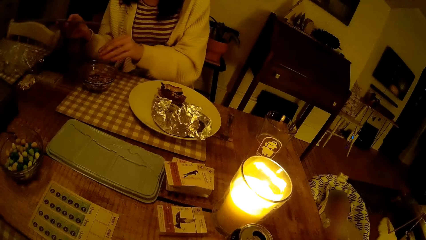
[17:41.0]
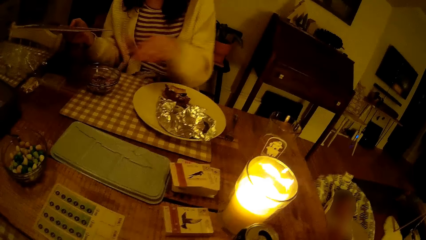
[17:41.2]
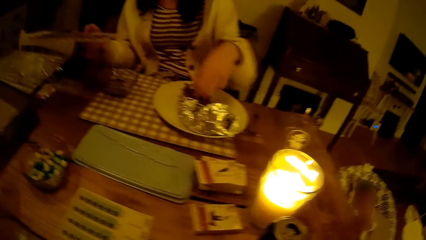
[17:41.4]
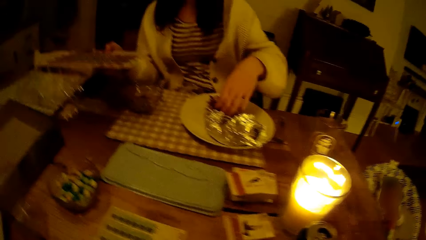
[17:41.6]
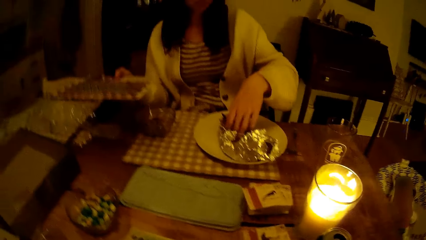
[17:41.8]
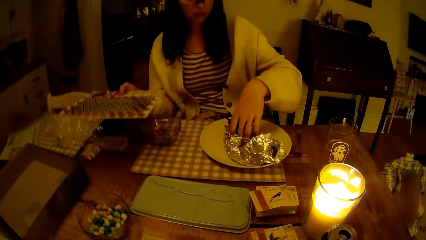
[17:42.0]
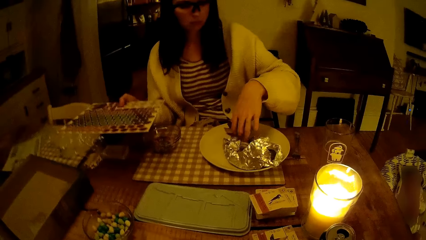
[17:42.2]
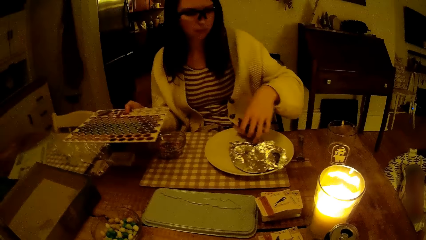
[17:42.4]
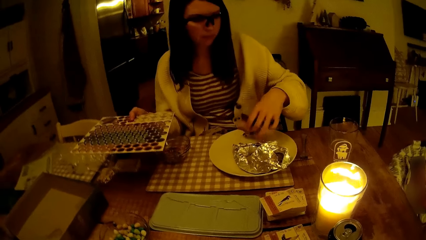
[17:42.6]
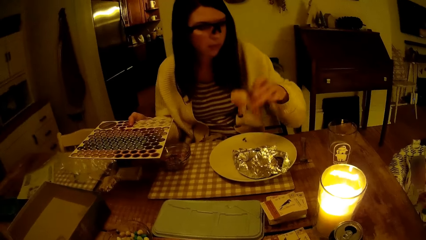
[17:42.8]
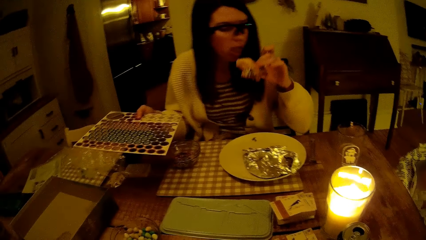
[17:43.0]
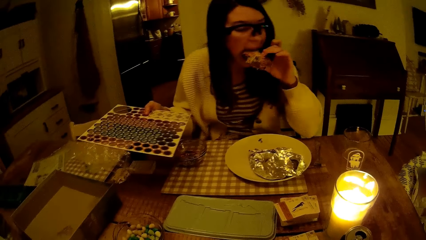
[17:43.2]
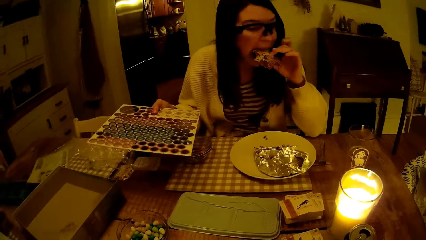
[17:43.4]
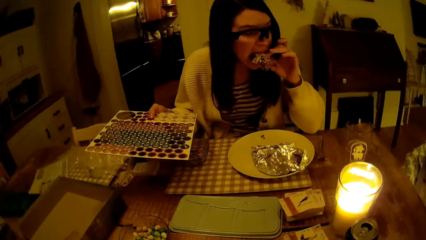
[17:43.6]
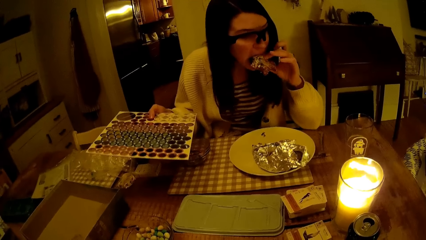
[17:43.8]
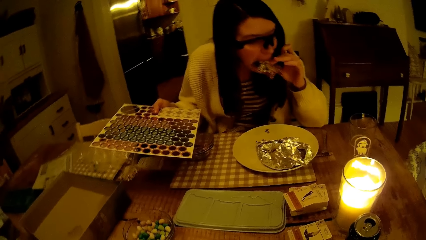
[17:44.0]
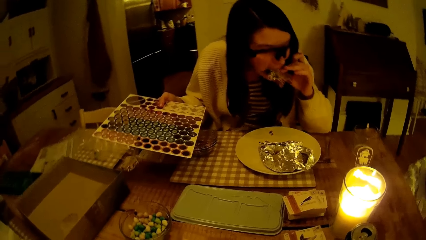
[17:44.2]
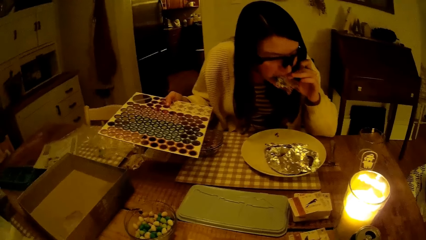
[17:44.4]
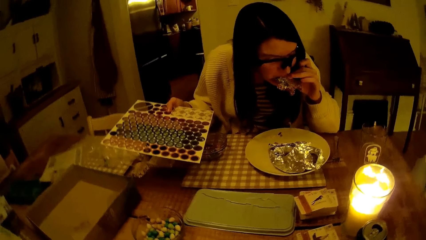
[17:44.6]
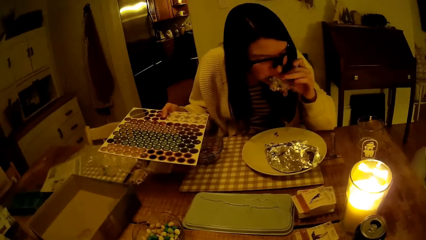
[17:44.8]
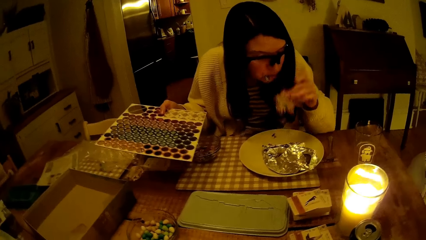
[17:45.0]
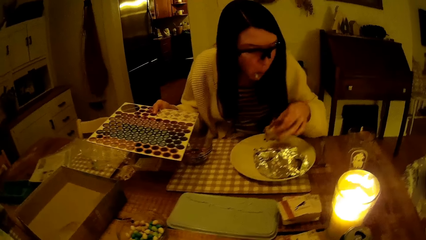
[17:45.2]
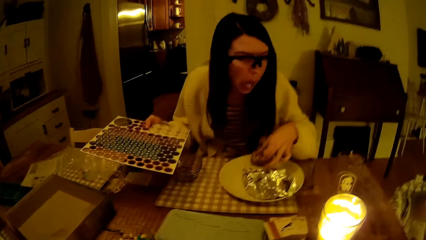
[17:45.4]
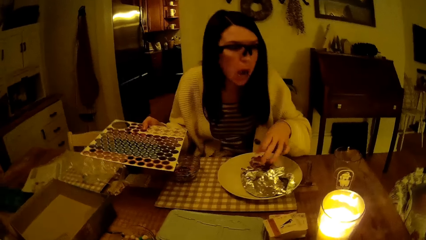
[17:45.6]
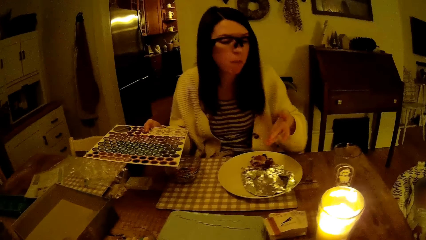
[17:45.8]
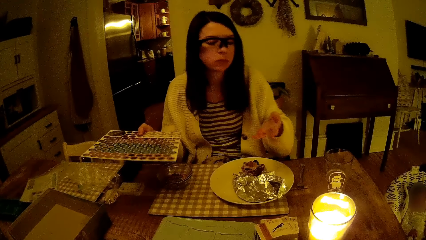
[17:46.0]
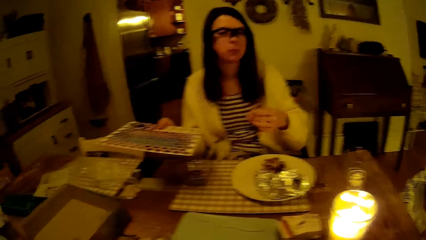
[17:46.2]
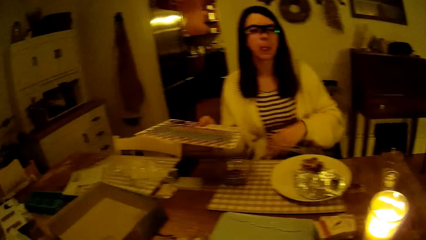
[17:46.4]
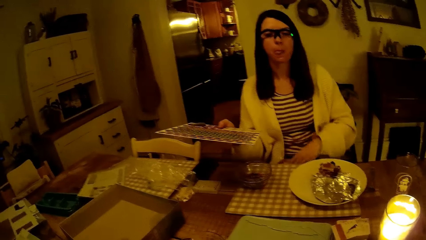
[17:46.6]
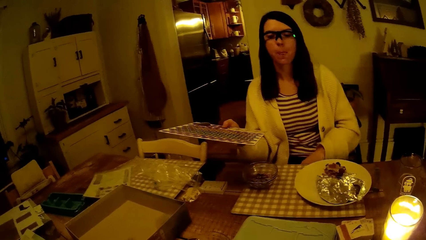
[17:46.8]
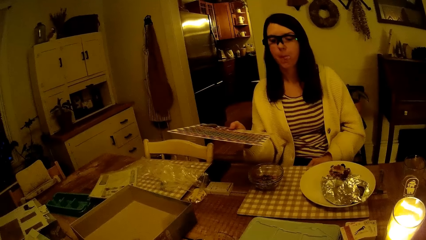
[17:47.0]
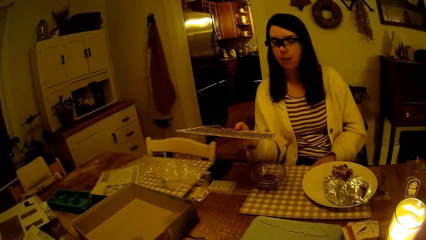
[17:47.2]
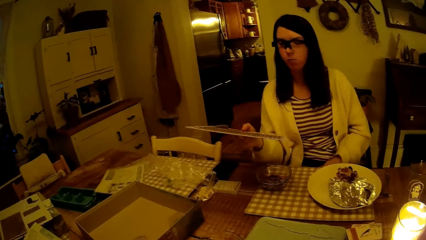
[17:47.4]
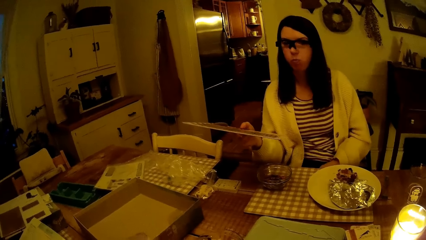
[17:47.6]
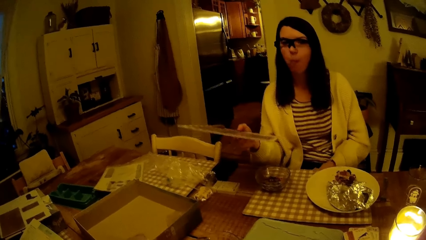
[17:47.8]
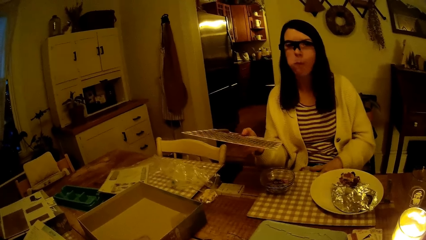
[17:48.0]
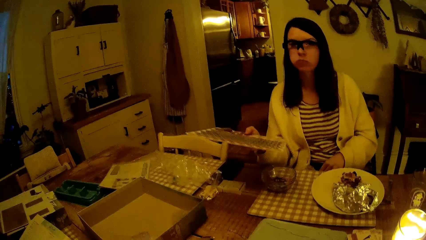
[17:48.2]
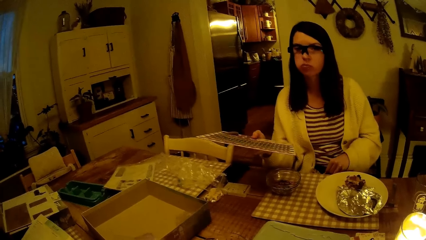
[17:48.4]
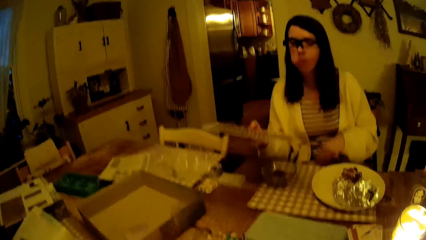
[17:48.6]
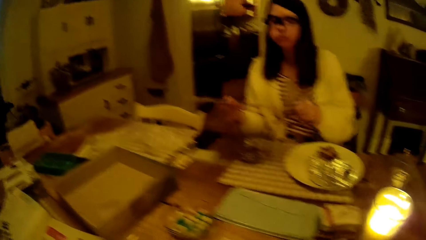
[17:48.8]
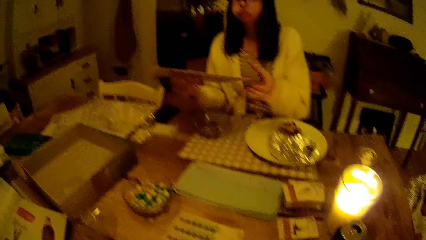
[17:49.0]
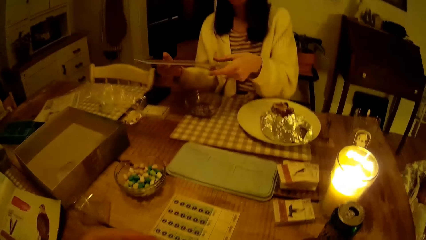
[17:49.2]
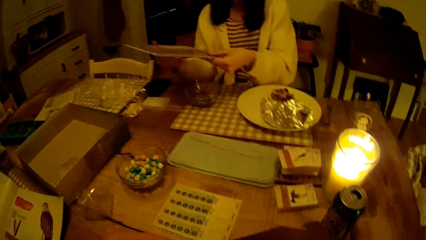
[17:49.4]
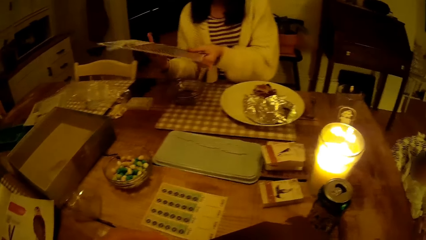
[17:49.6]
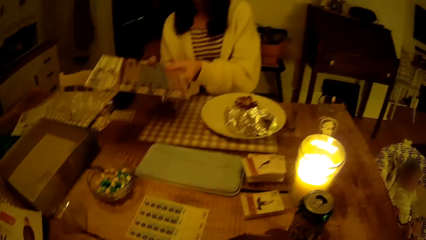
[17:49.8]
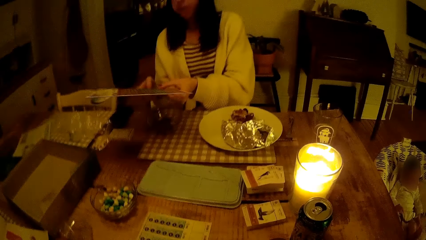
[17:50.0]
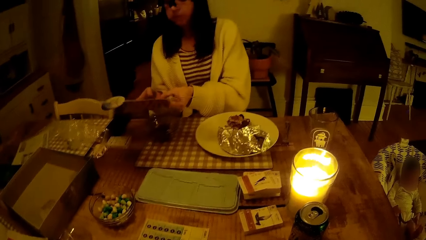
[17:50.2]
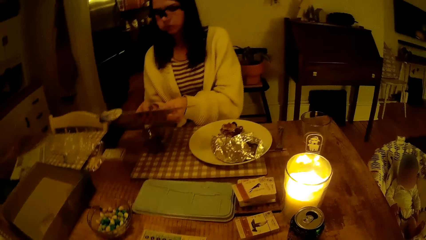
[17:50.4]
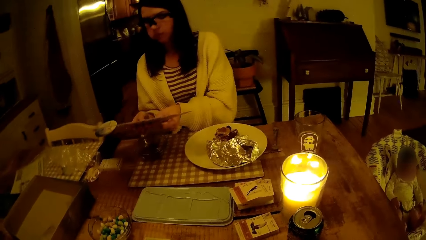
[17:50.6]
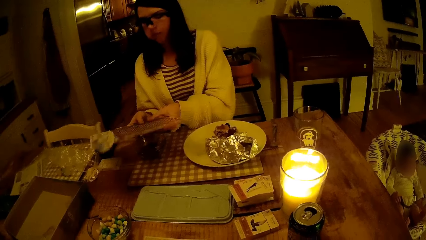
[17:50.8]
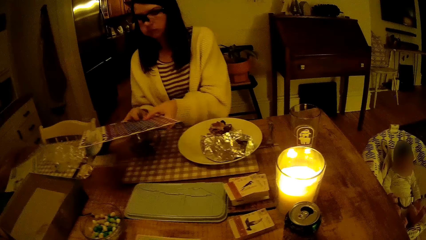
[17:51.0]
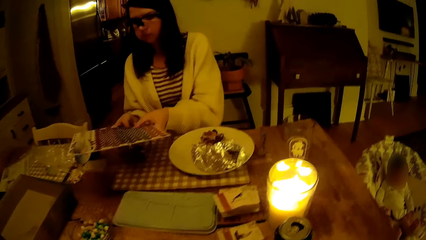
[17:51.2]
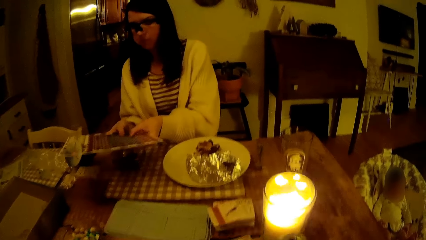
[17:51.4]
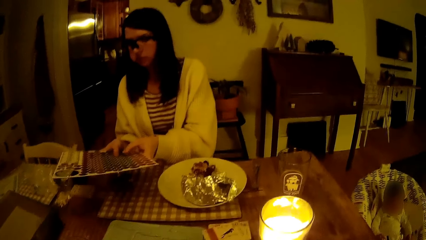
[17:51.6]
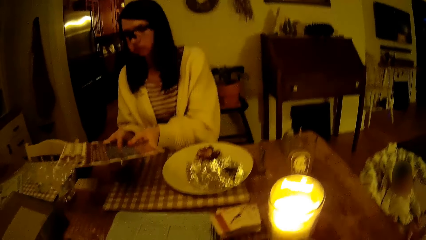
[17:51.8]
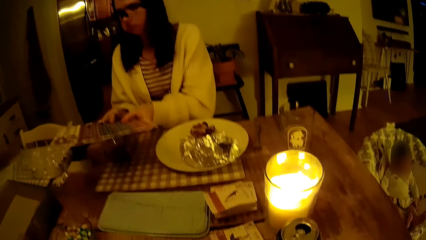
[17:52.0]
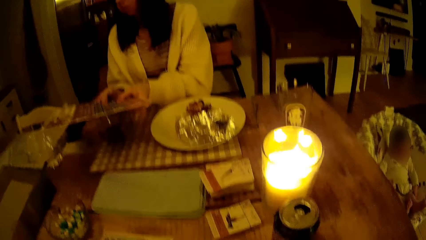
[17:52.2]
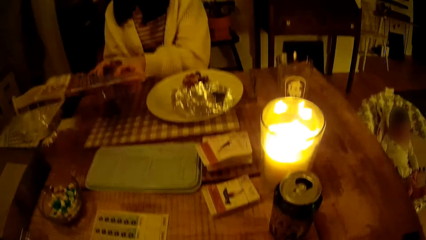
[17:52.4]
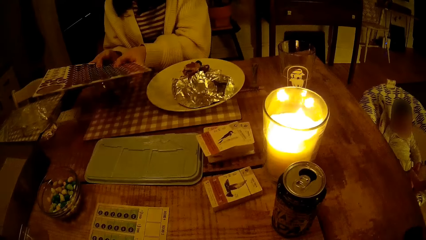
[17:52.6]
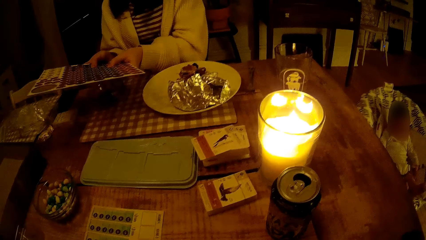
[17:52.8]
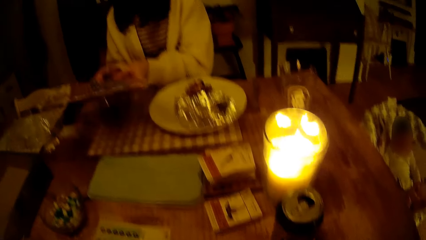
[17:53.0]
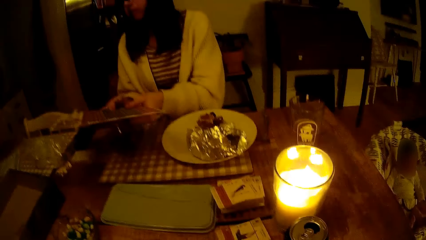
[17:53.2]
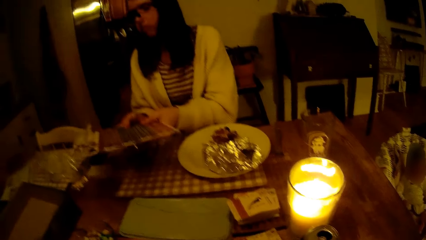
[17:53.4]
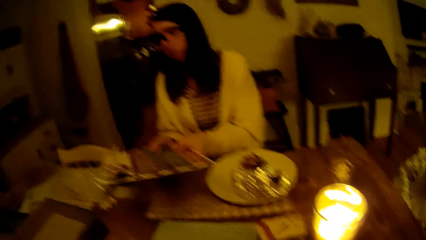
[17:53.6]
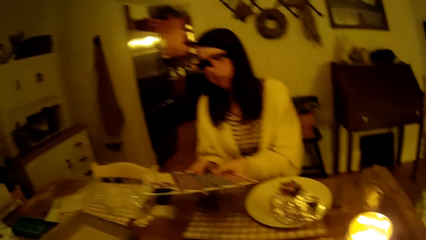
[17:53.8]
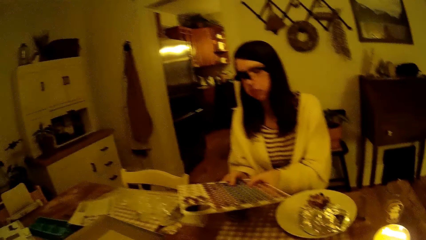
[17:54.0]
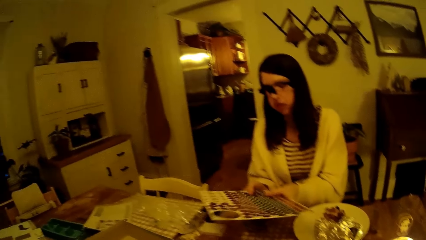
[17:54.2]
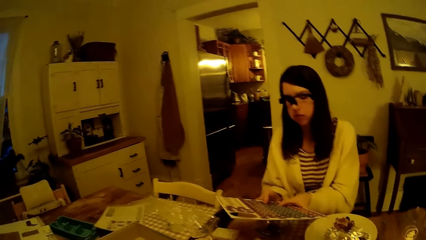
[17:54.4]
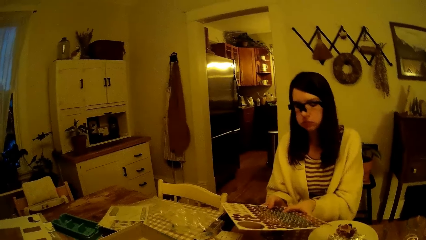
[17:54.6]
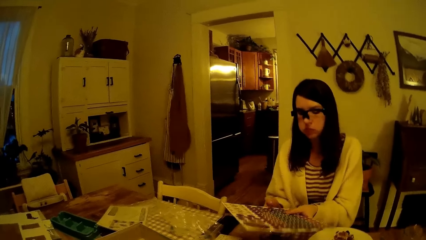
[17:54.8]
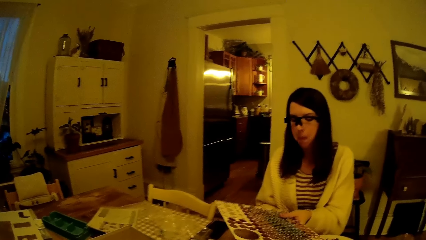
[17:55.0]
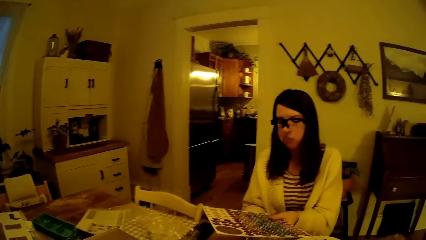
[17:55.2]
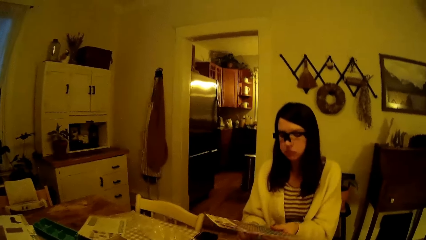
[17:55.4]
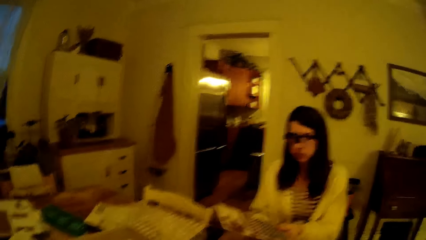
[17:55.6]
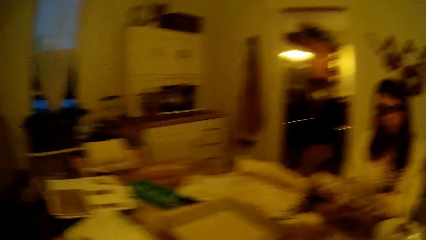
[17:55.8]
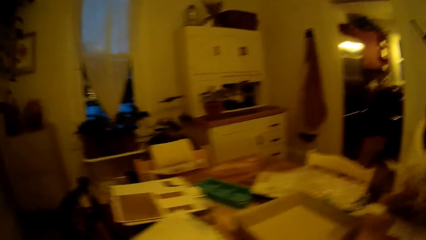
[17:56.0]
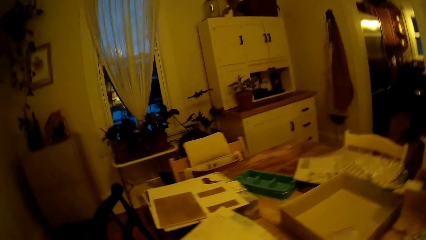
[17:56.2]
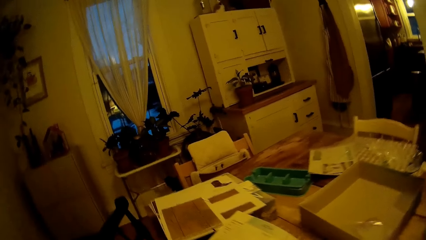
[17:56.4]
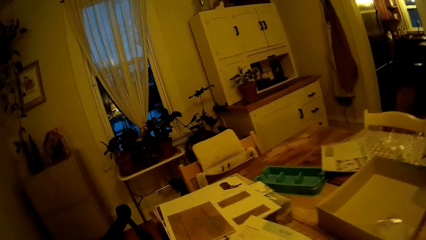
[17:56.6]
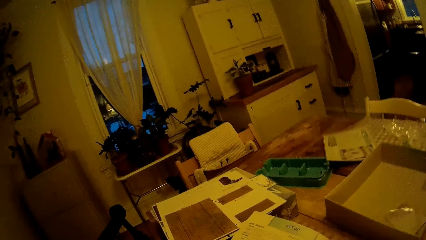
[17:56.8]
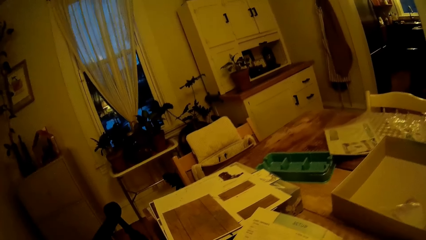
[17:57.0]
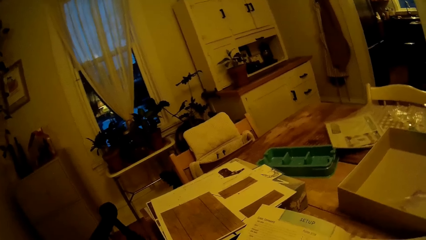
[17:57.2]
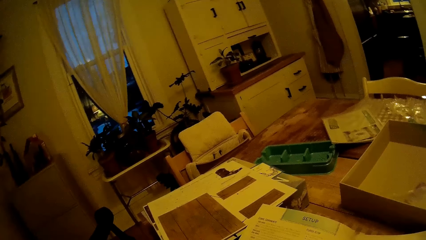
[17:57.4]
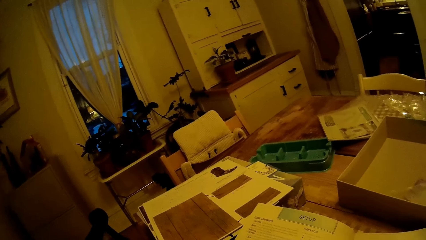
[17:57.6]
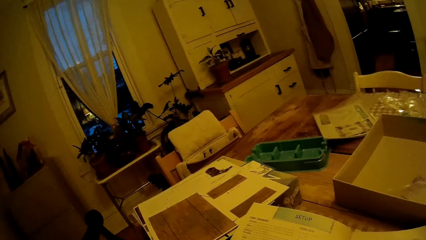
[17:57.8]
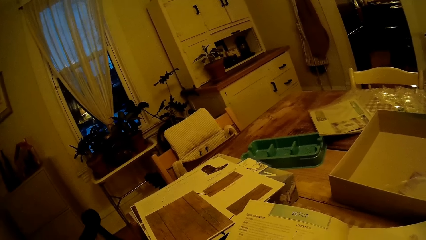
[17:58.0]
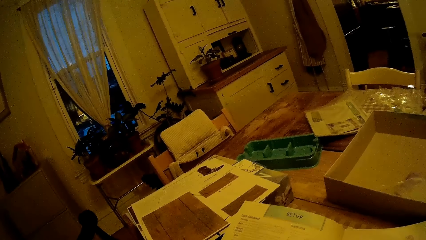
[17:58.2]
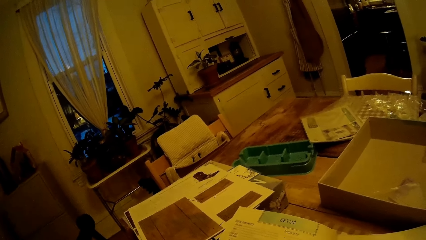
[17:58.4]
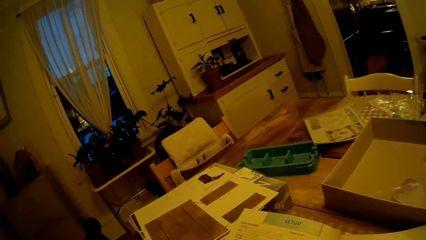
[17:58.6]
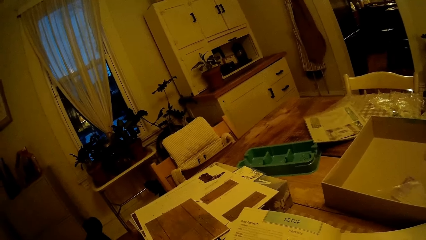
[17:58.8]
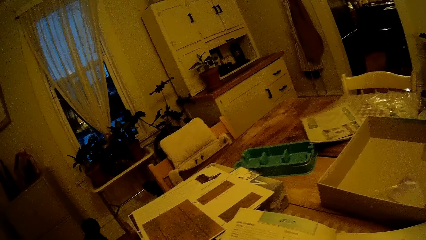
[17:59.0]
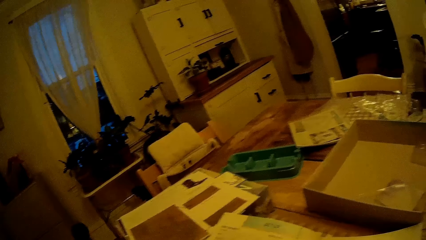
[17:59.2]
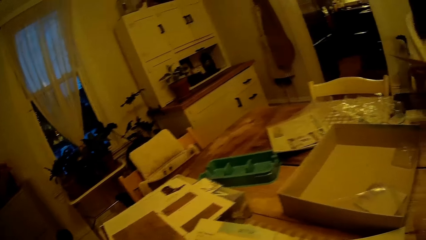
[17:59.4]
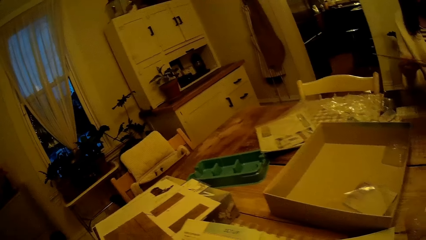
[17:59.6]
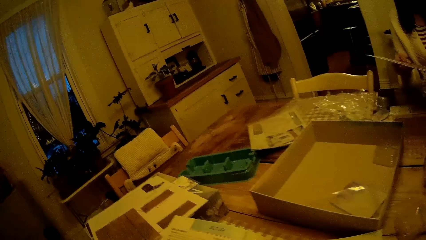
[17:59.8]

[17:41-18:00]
The woman drops the food tokens into the bowl on the table with her left hand. She takes the sandwich from the plate with her left hand. She eats the sandwich in her left hand. She drops the sandwich on the plate on the table with her left hand. She cleans her left hand on the napkin on her leg. She holds the food tokens board with her left hand and removes the food tokens from the board with her hands. The camera wearer reads on the booklet on the table.
